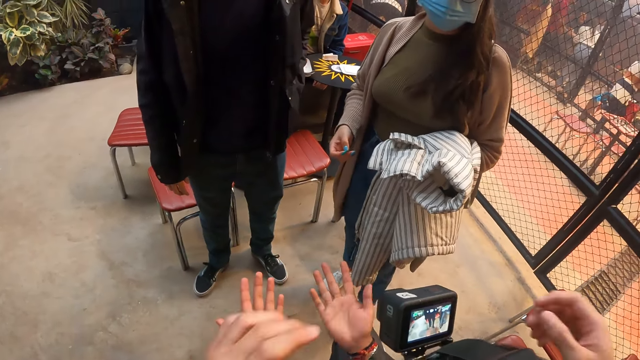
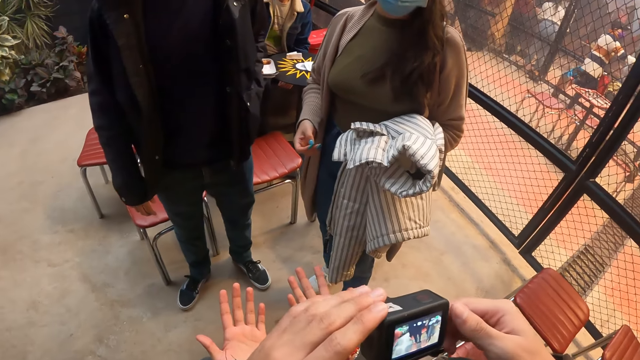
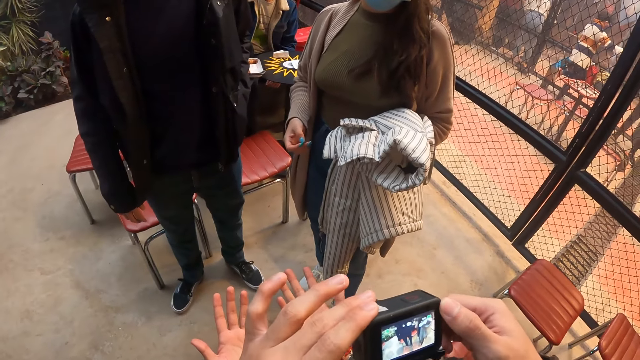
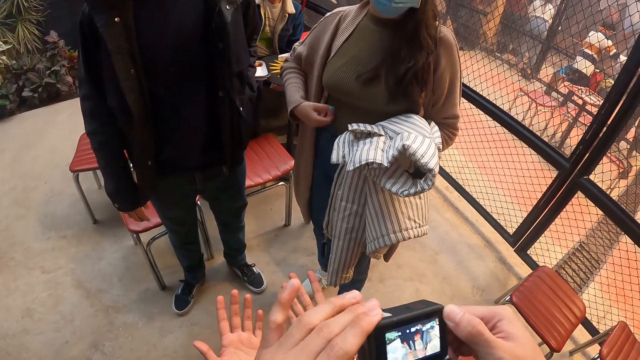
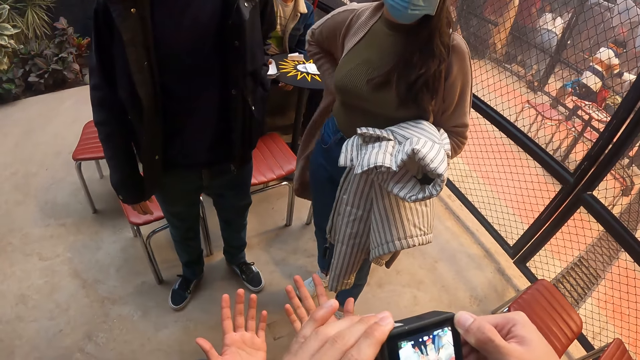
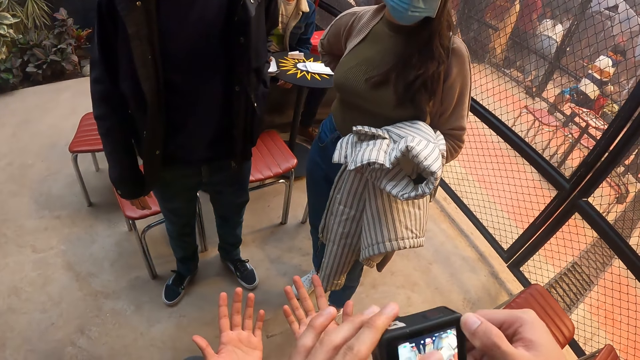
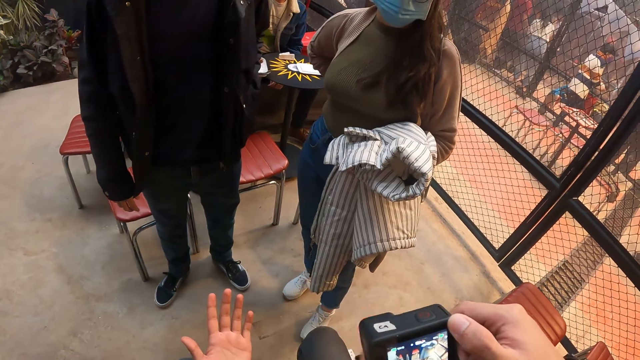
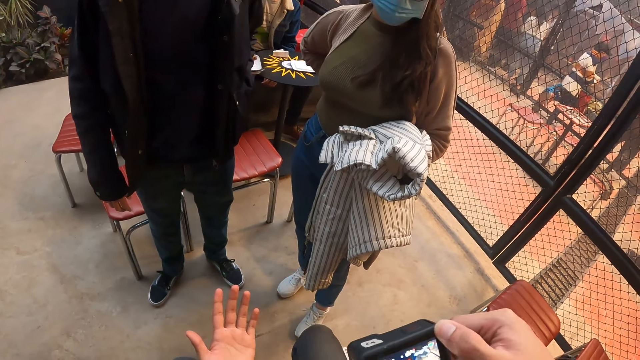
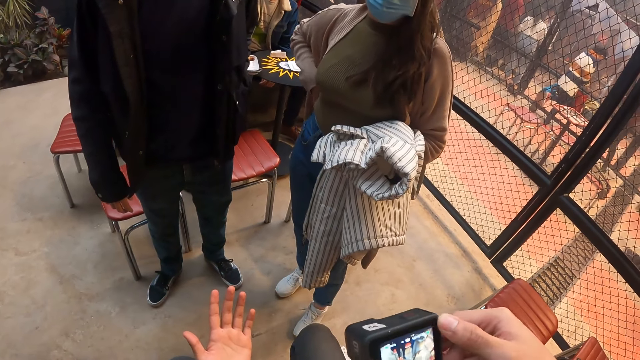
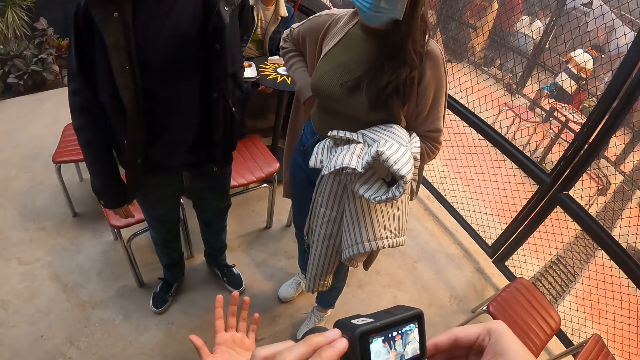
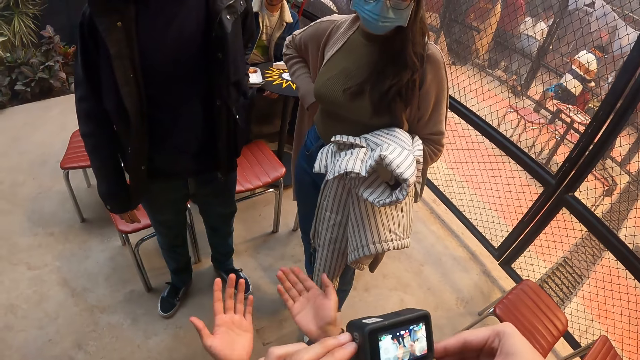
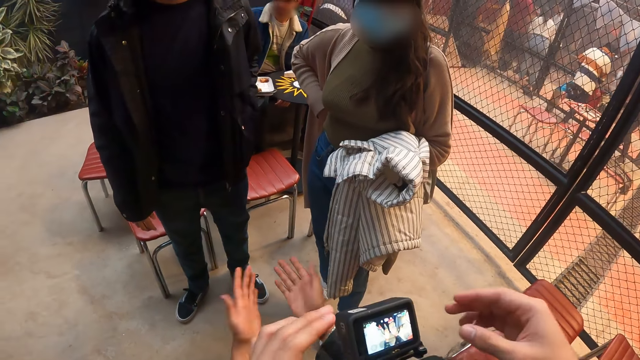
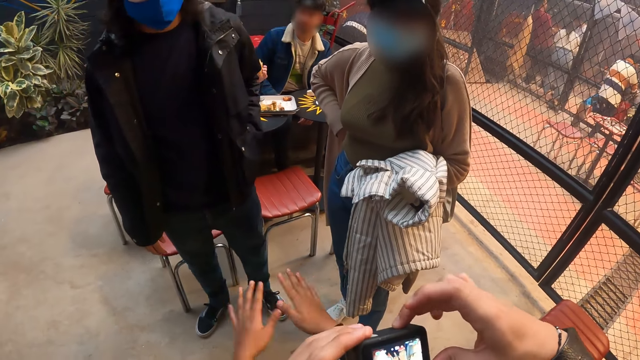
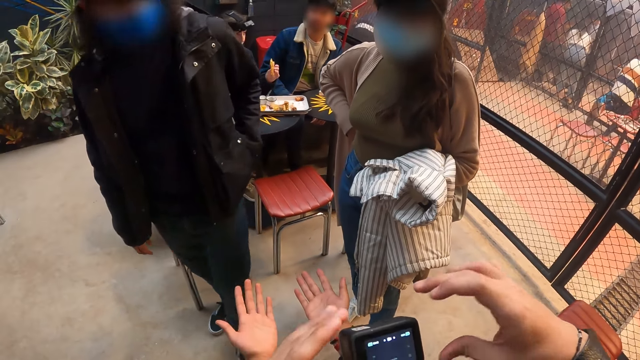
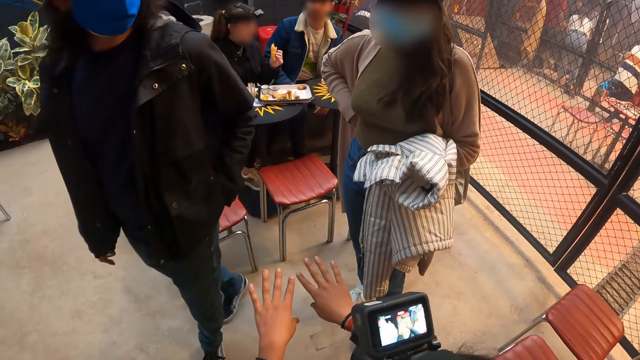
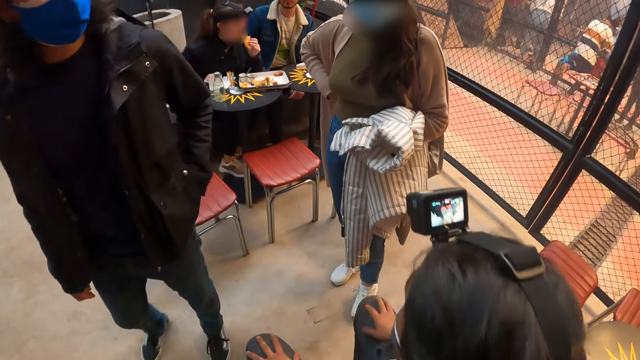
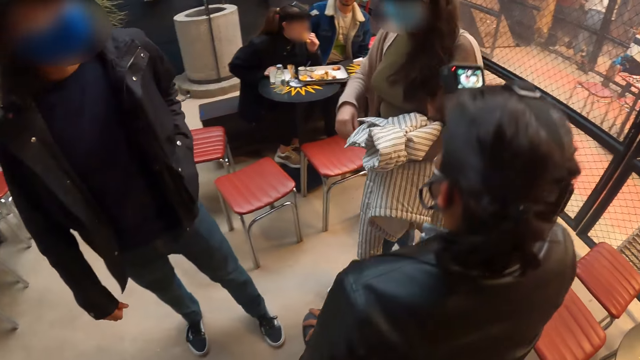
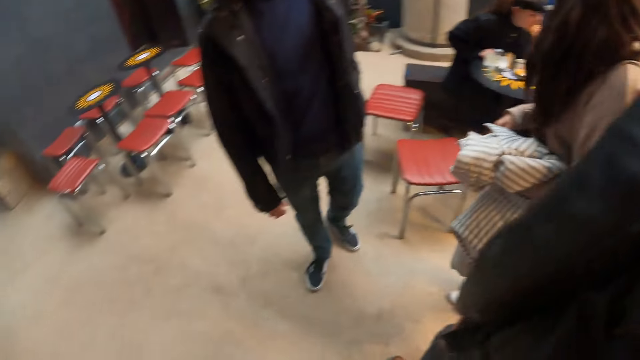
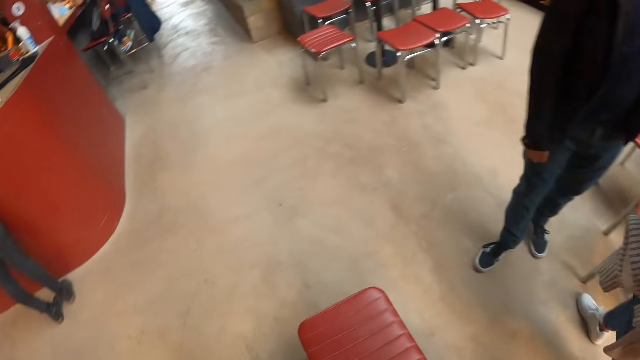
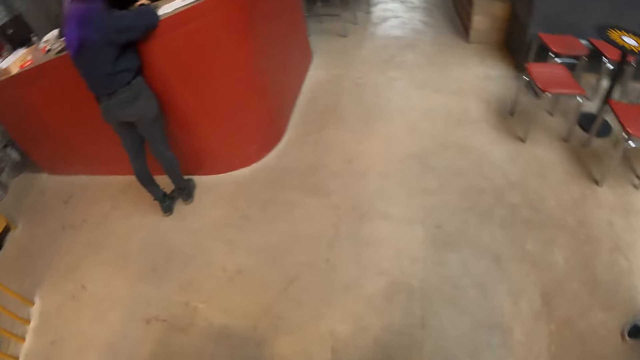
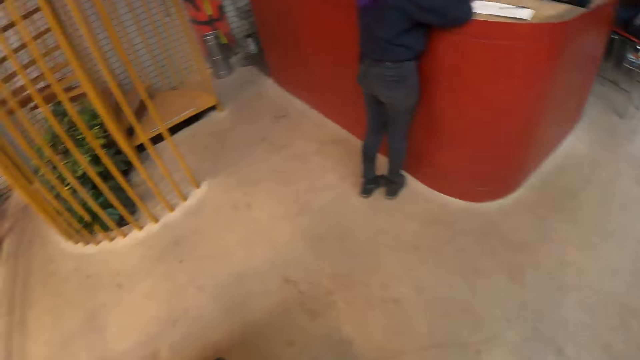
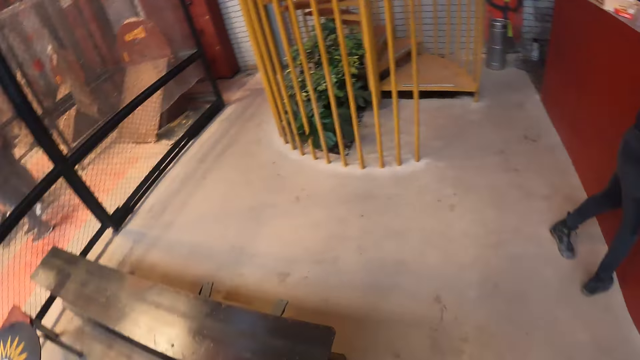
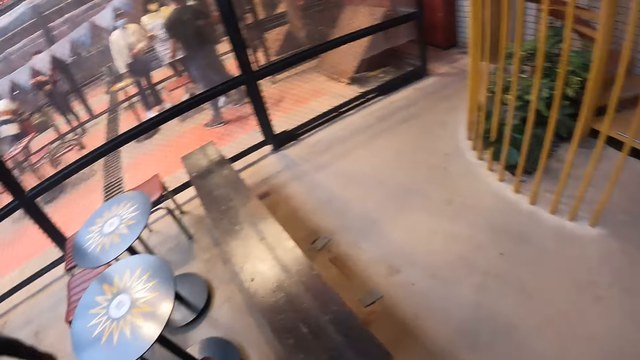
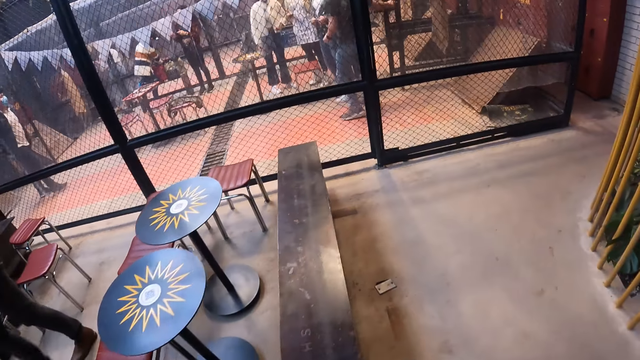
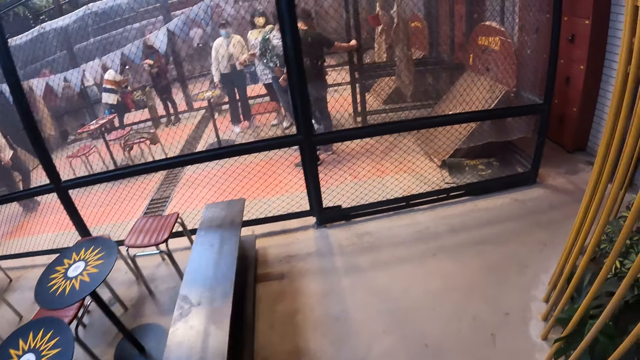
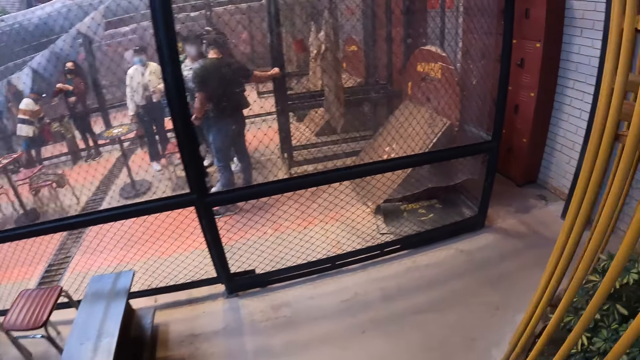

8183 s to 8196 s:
The camera wearer adjusts the camera on the head of the man with both hands. They walk around the room.

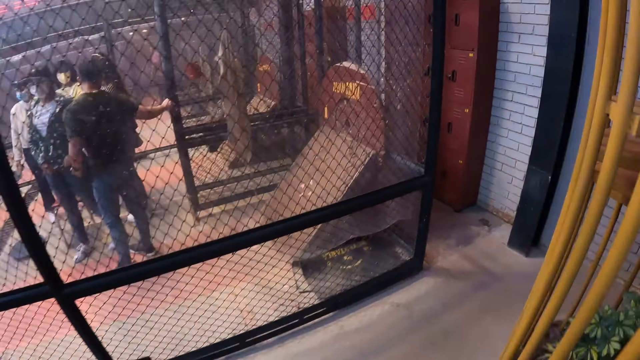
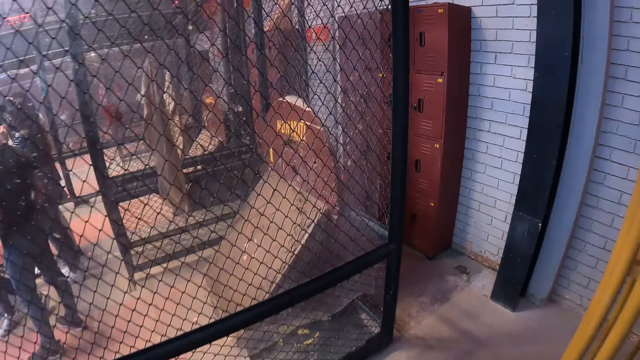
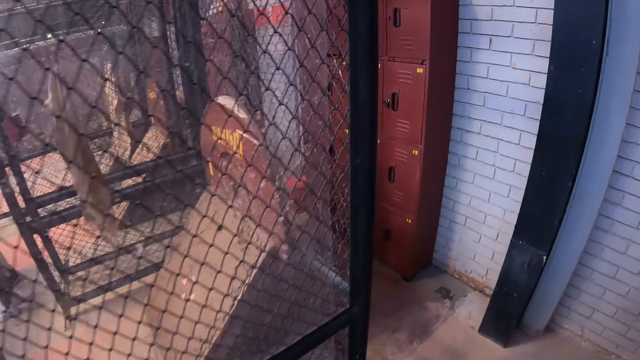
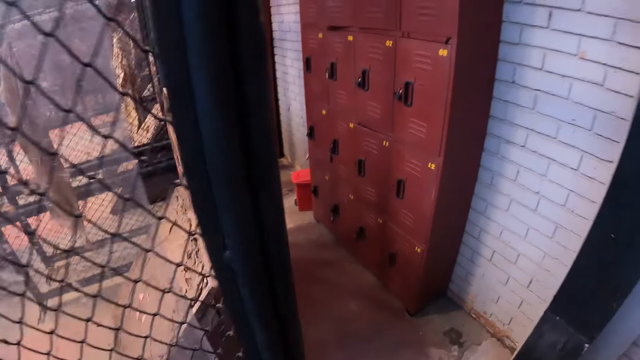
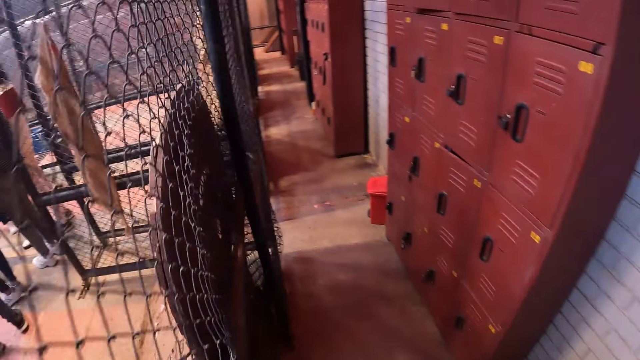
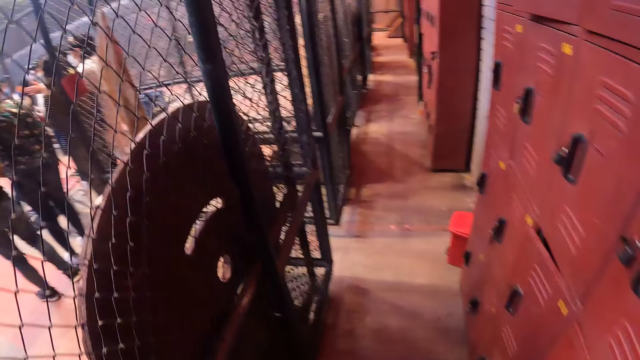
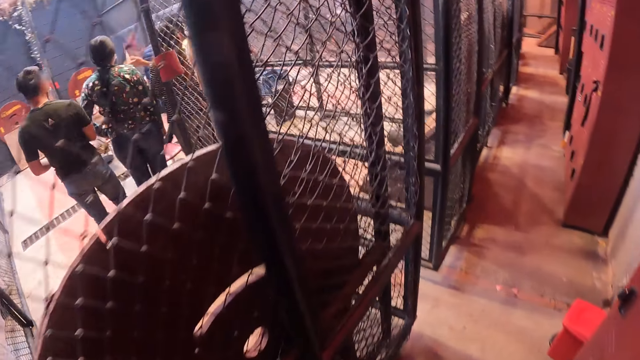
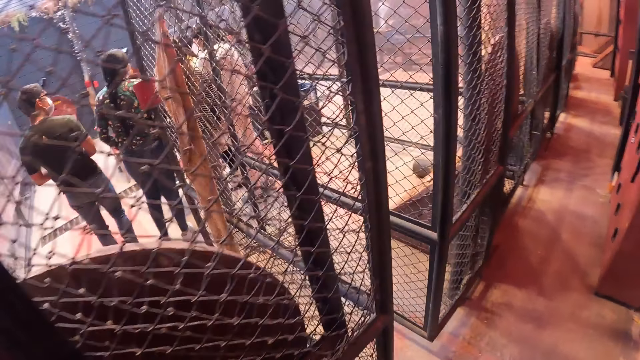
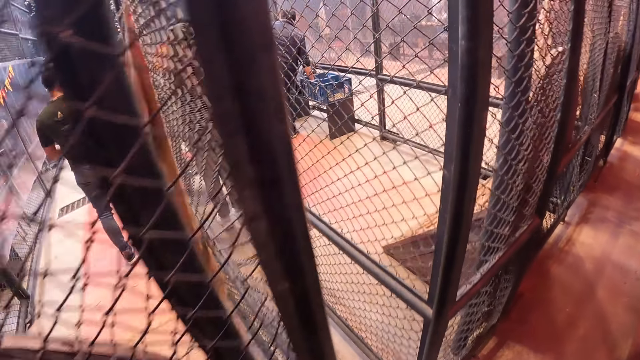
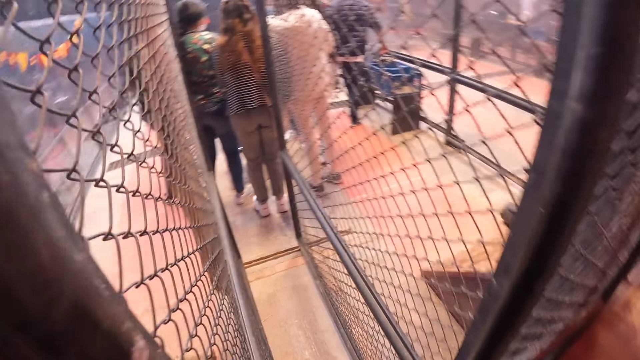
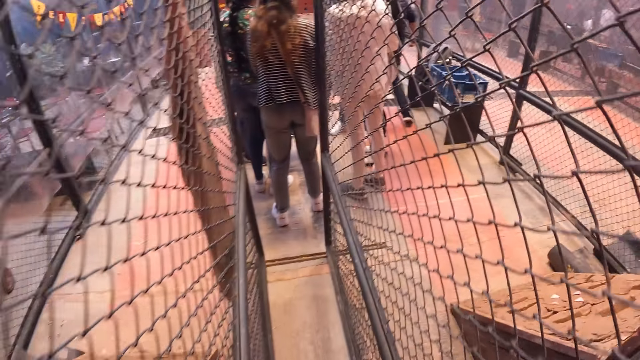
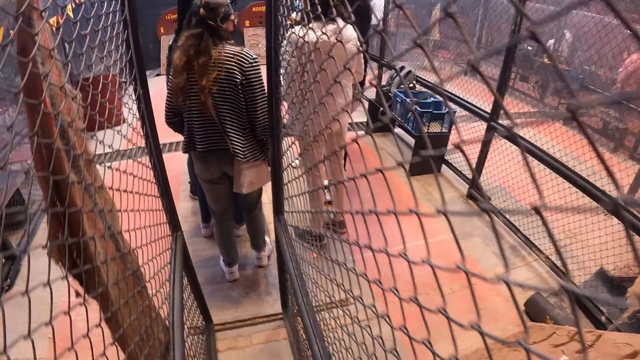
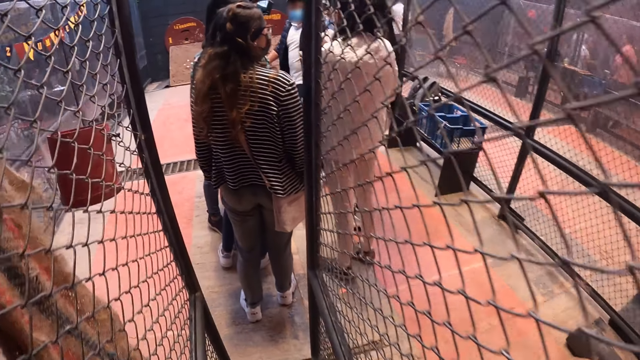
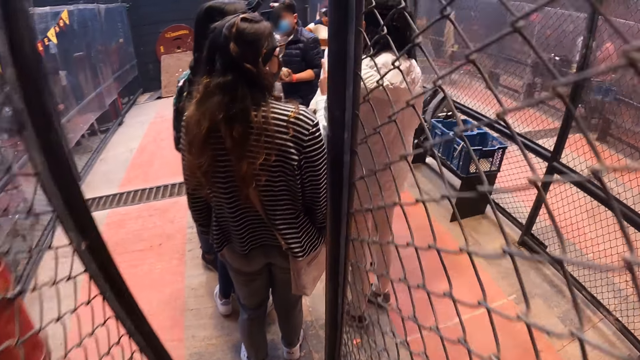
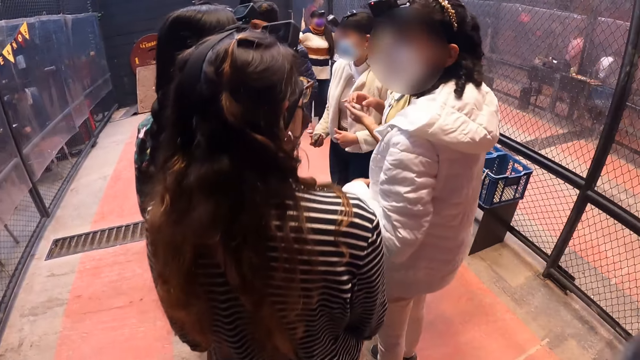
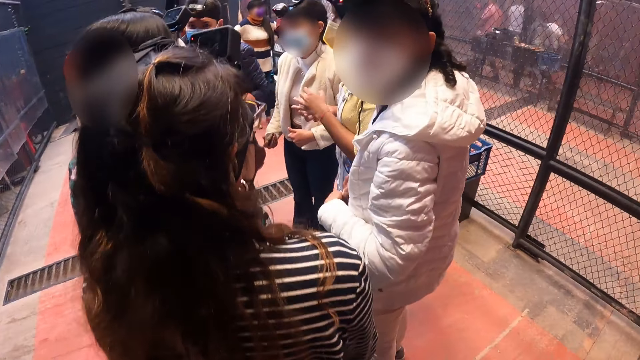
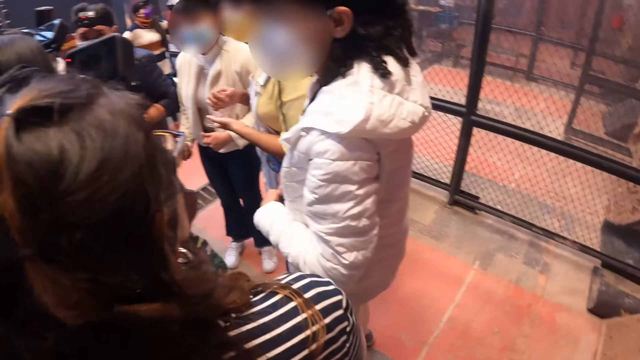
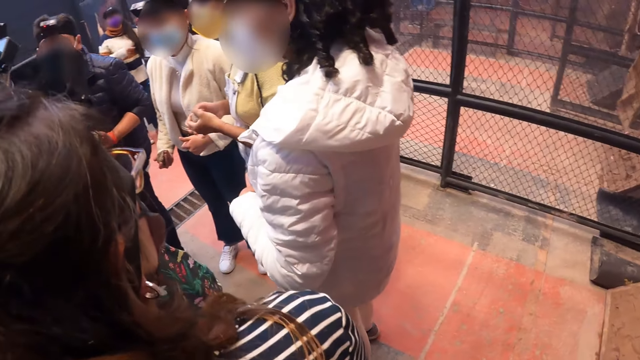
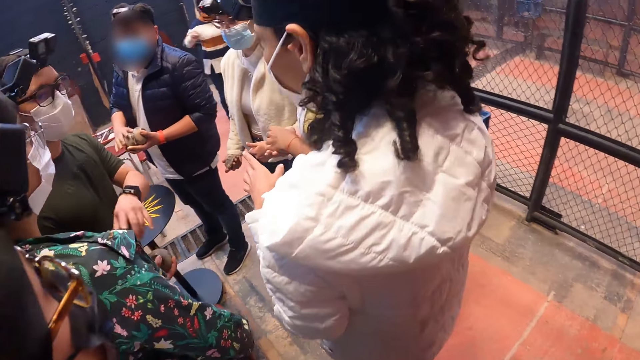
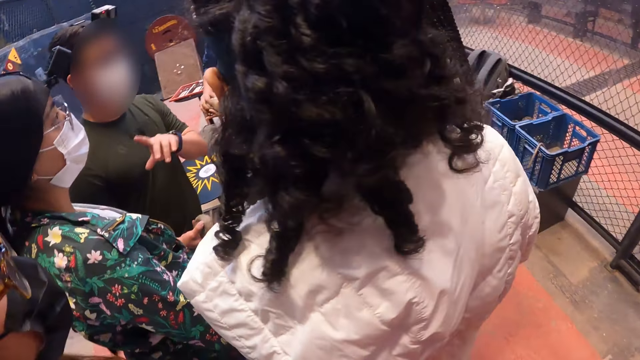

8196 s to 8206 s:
The camera wearer walks into a tejo pitch.
